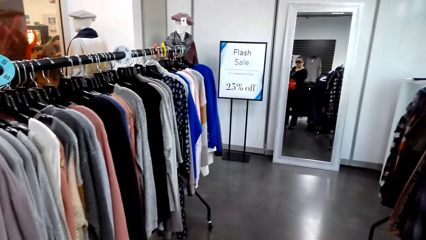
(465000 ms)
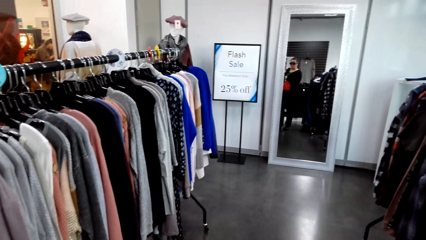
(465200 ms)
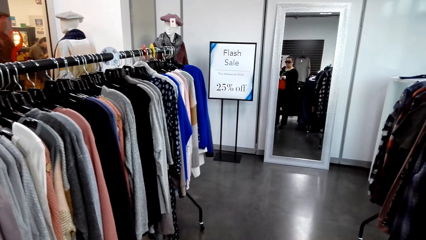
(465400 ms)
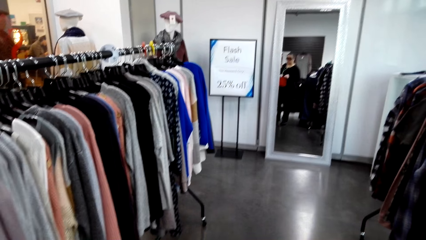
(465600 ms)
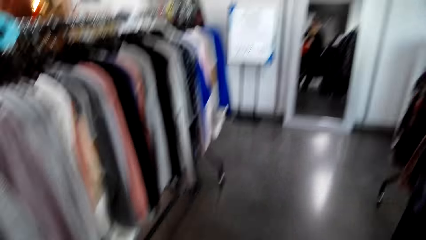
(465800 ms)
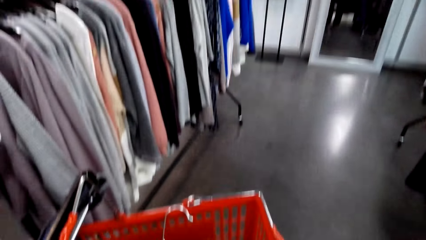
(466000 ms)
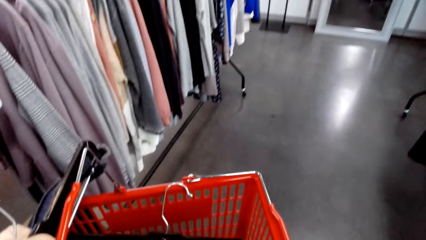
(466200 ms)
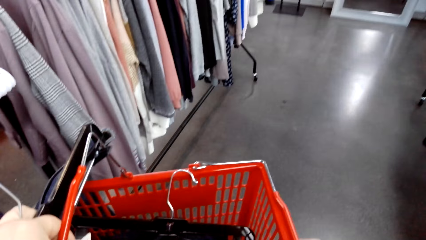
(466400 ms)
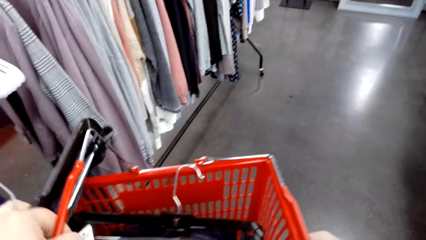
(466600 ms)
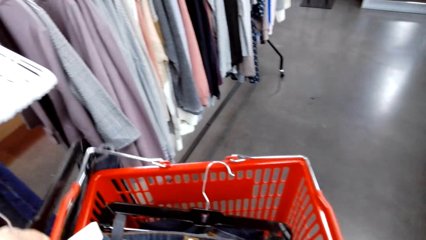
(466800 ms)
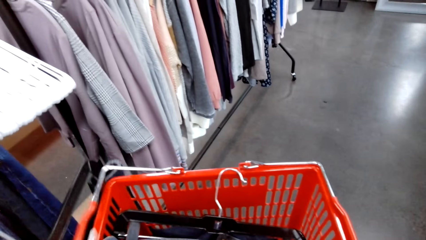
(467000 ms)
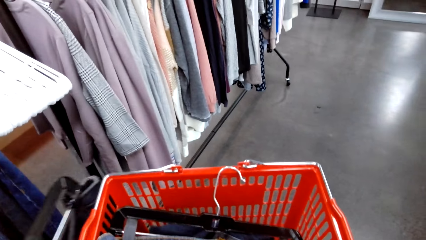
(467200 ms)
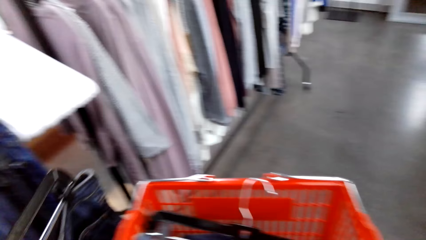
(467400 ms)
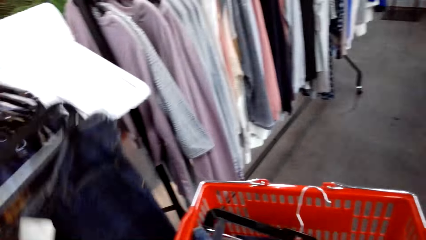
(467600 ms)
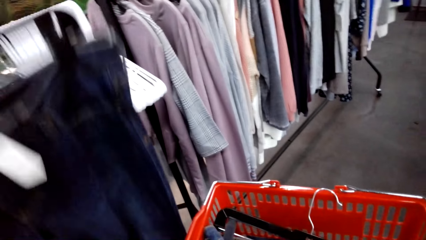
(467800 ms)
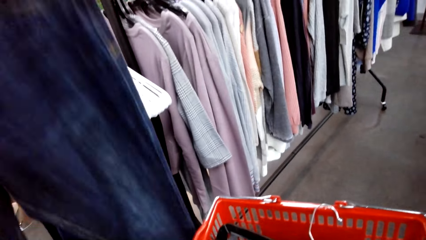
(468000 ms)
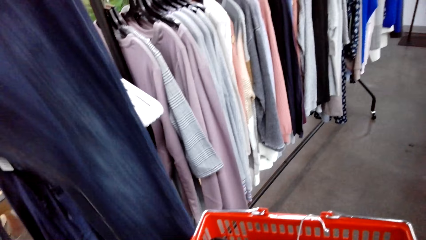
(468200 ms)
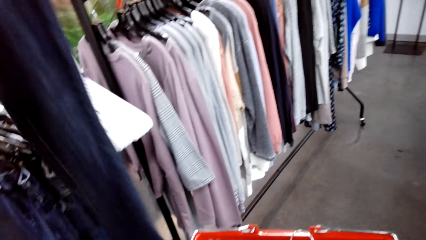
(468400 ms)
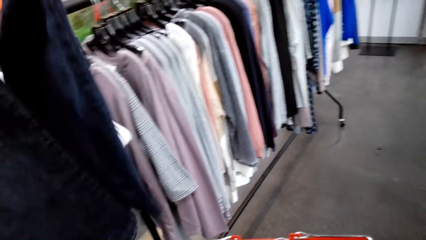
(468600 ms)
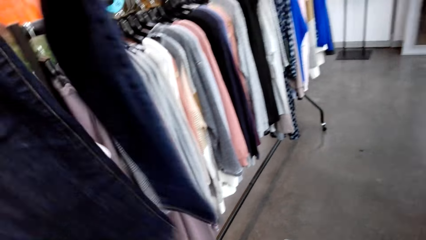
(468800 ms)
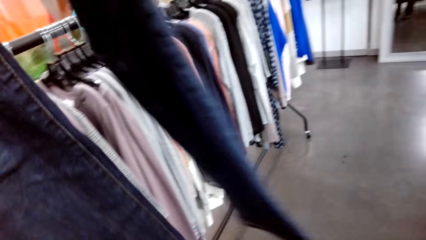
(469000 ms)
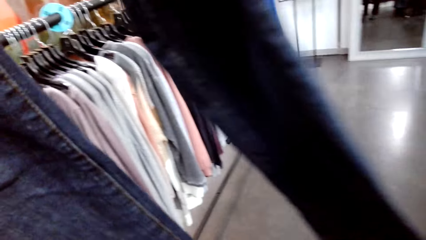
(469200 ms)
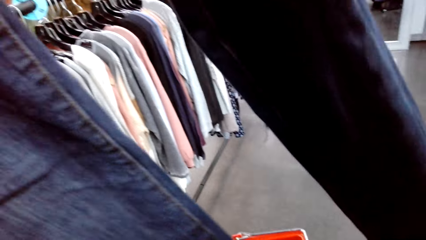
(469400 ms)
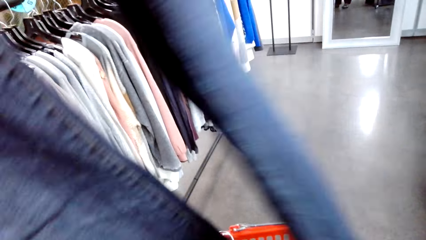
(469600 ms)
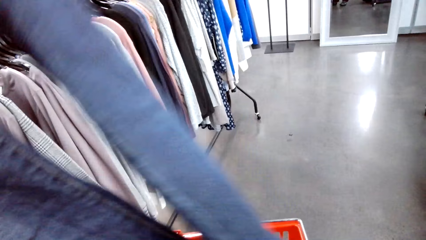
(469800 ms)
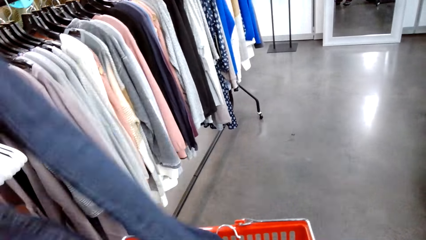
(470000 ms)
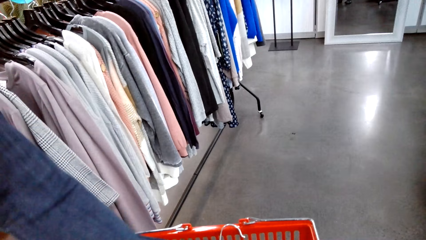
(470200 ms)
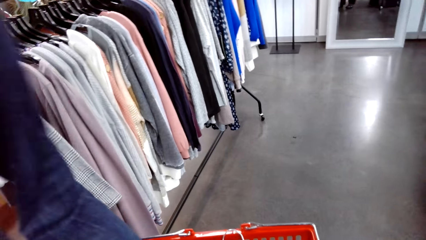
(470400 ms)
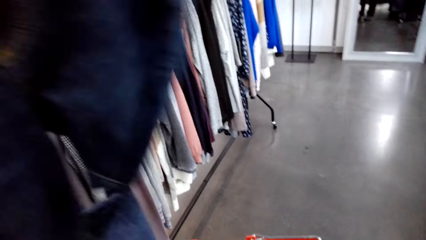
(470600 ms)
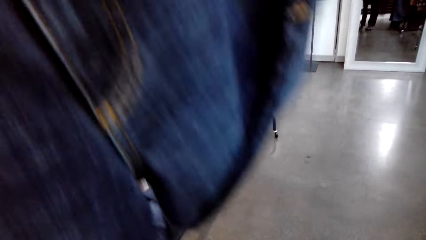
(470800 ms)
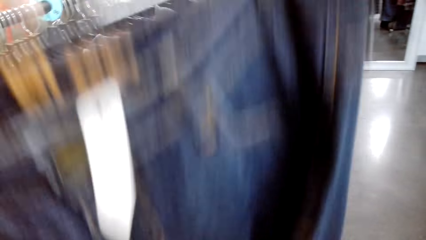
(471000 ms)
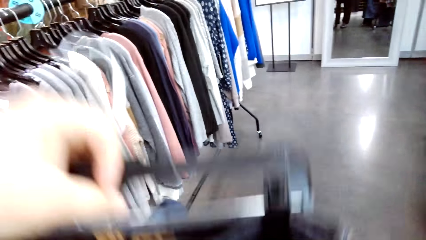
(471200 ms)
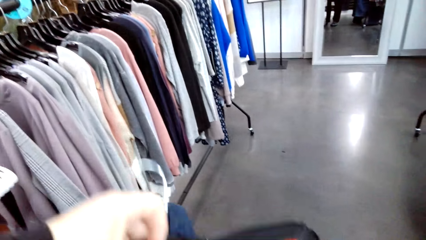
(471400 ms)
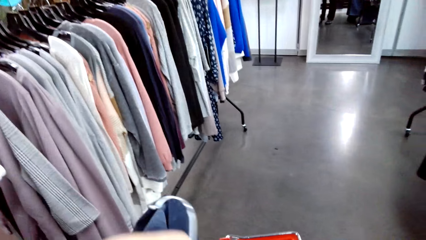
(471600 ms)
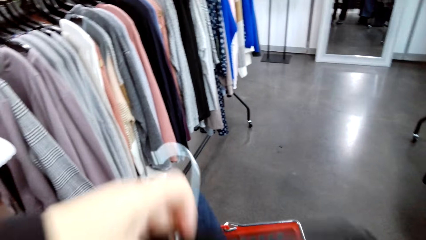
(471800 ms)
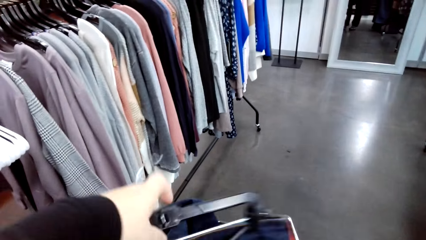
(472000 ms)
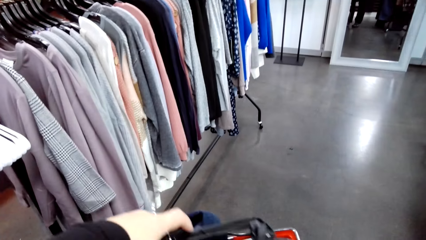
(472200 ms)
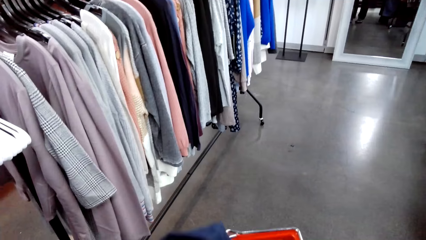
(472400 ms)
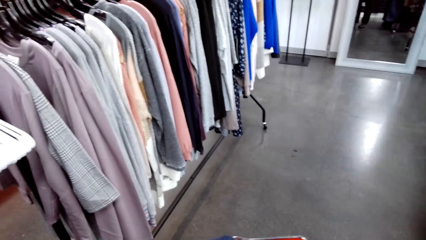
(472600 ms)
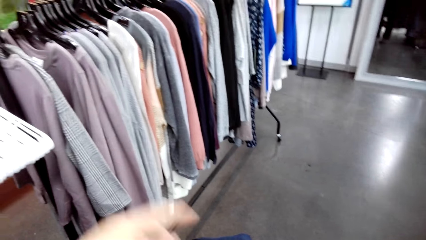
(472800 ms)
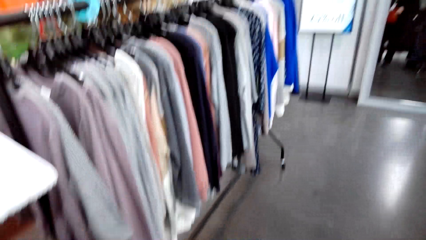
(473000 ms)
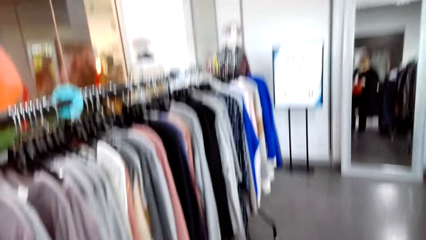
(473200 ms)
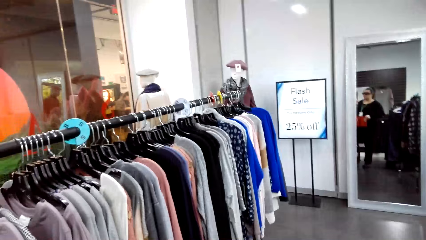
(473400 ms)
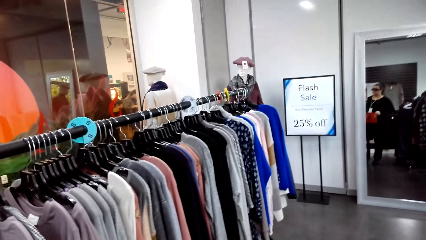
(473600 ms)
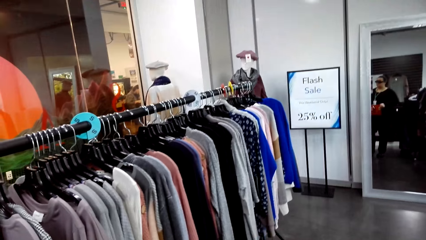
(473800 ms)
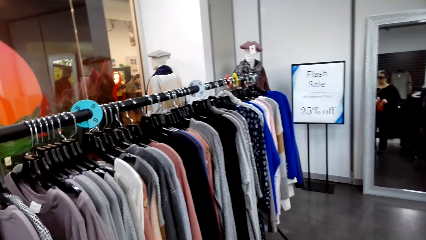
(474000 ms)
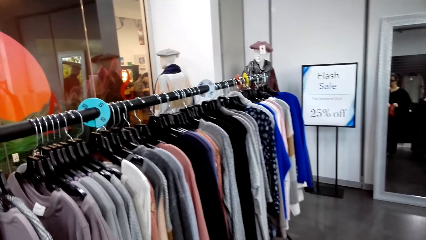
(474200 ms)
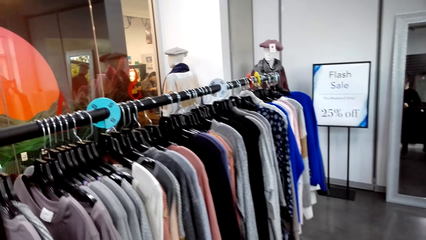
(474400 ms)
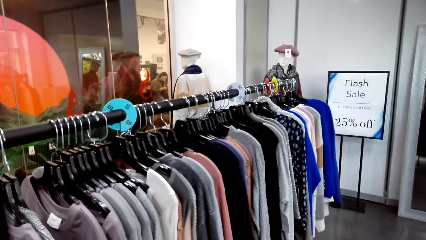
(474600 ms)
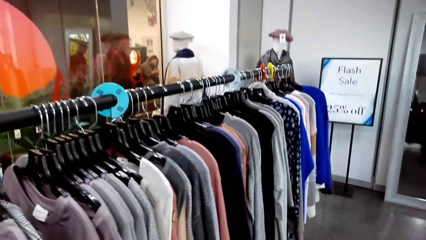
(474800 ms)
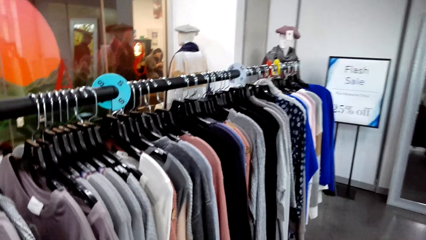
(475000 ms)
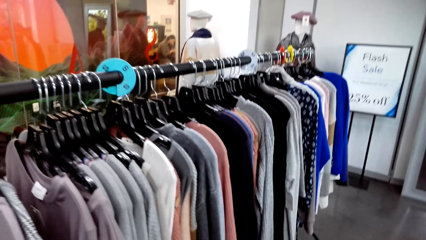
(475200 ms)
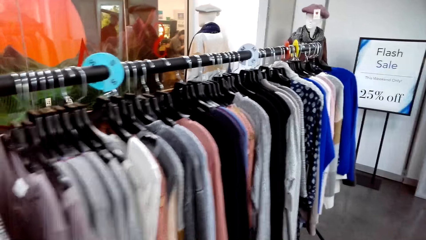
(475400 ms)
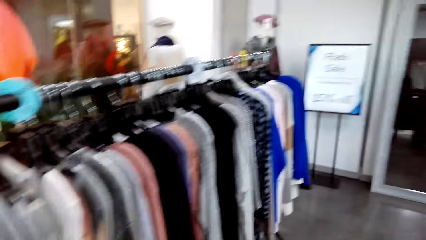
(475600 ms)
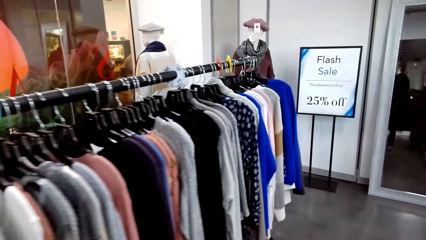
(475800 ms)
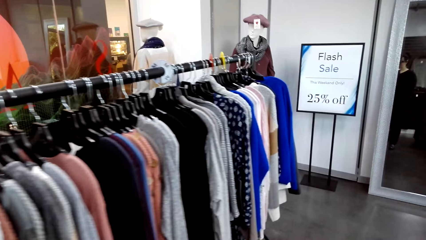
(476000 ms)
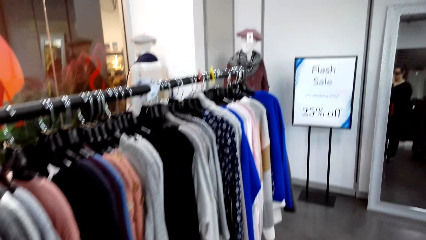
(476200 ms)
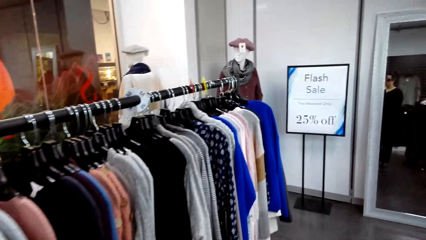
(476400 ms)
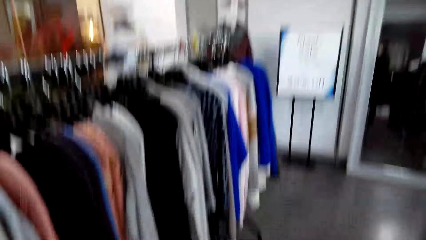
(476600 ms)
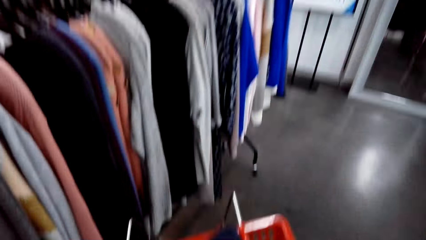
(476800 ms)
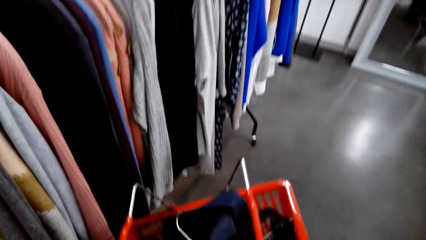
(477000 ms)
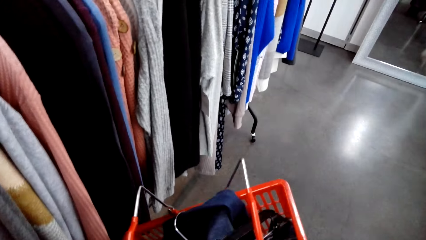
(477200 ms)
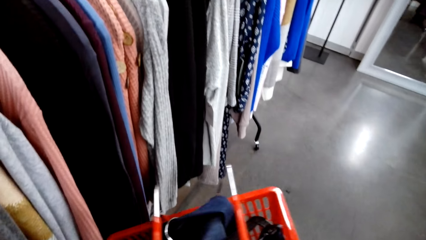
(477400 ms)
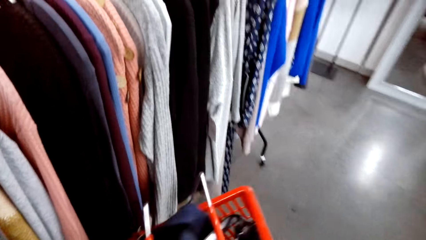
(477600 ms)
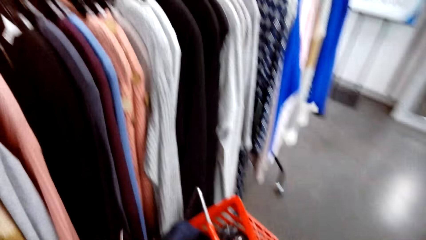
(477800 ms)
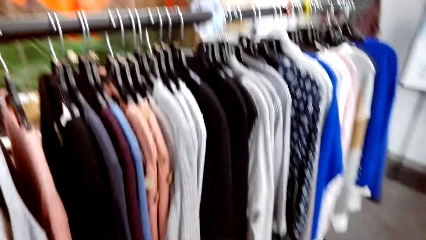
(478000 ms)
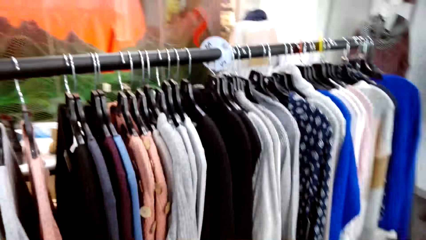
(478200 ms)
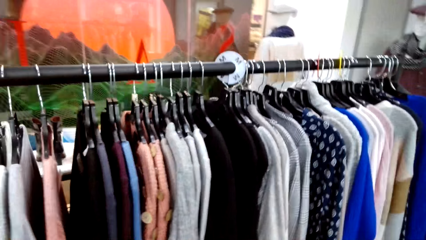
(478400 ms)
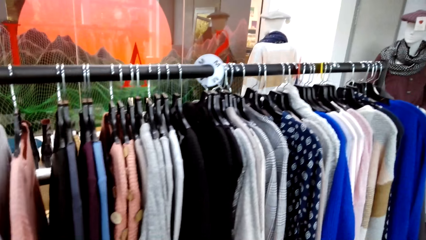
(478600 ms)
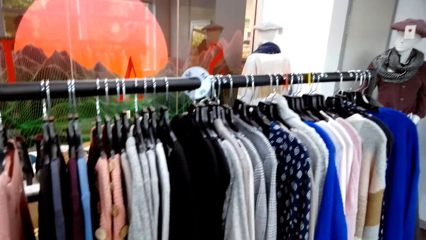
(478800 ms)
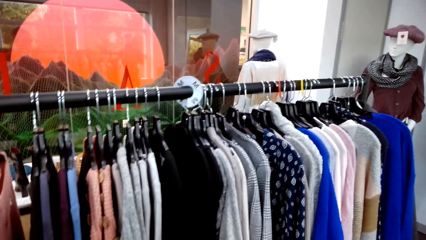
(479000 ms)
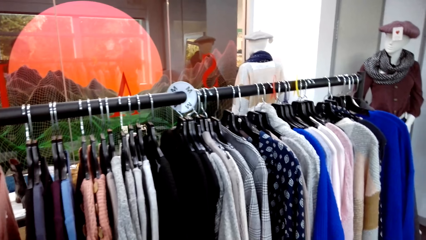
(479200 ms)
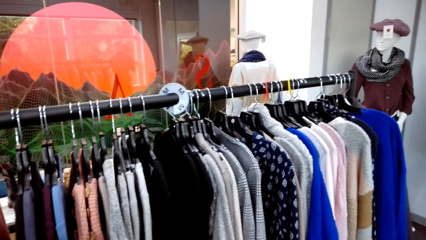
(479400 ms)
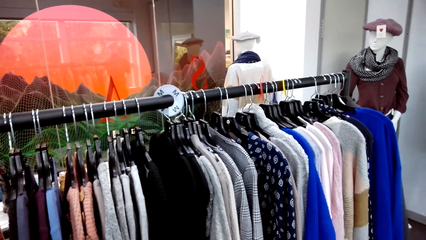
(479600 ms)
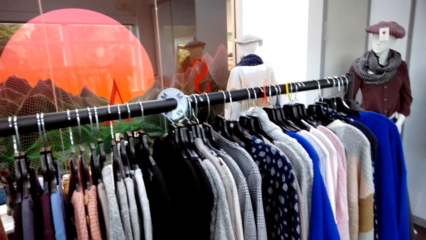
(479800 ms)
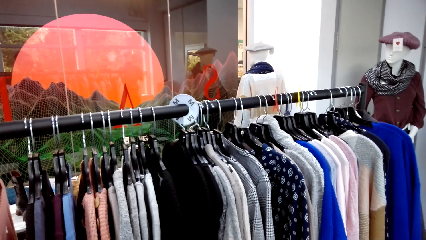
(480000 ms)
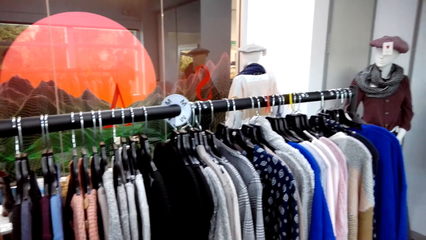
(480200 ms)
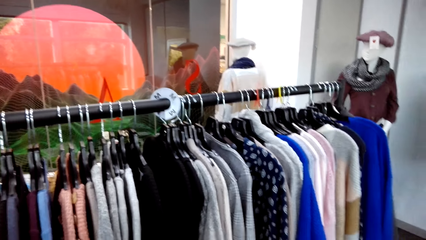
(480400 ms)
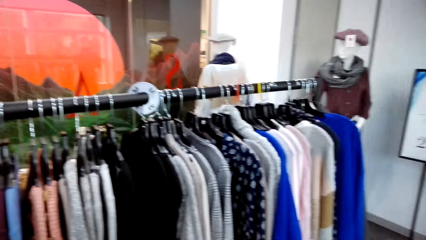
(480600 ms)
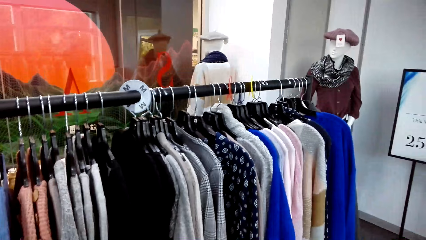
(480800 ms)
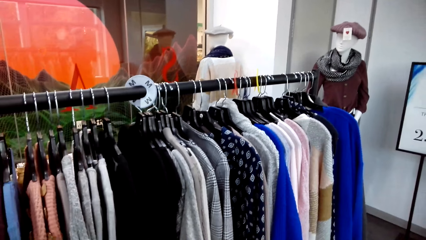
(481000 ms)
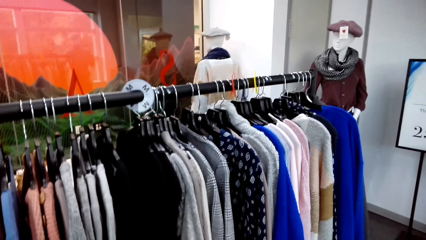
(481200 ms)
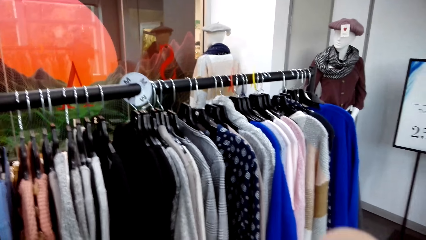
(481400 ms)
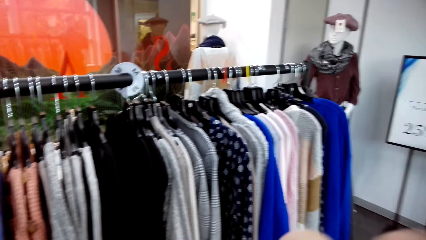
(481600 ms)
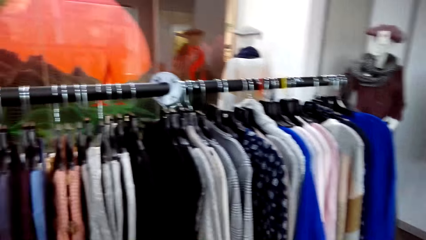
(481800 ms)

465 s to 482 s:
The camera wearer raises the jeans. They put clothes on the shopping basket. They walk around the clothes store.
